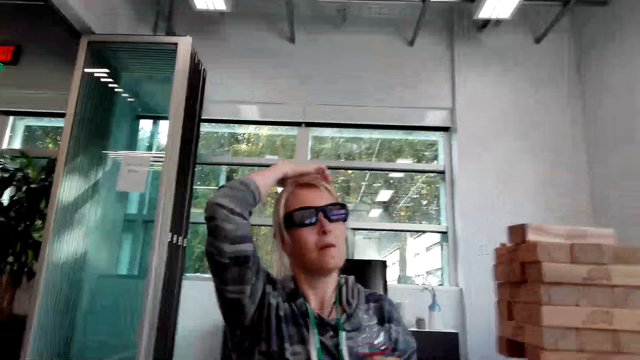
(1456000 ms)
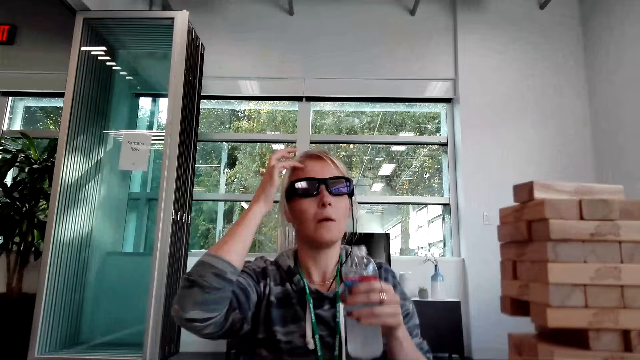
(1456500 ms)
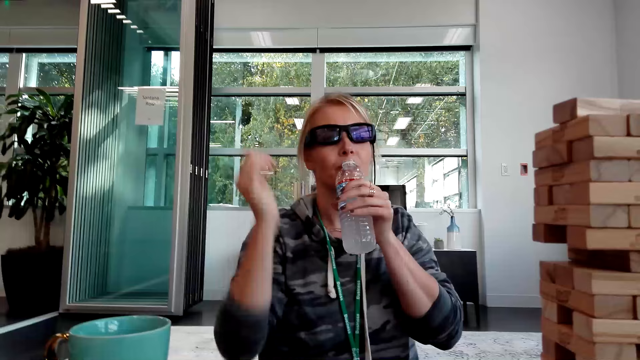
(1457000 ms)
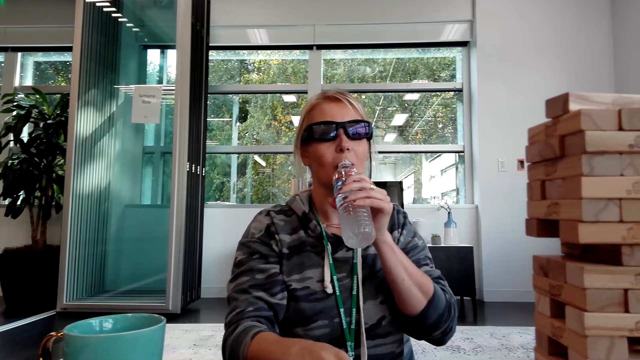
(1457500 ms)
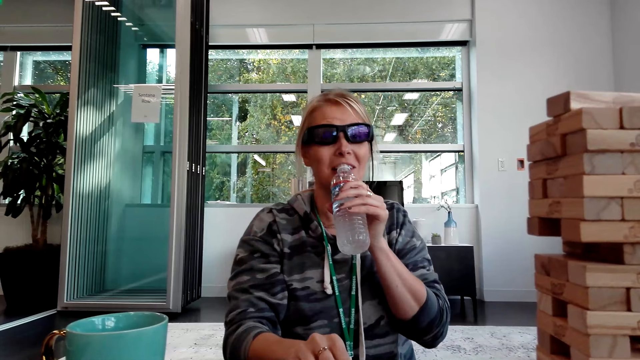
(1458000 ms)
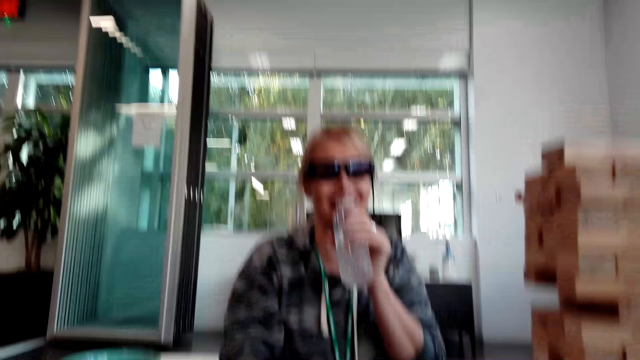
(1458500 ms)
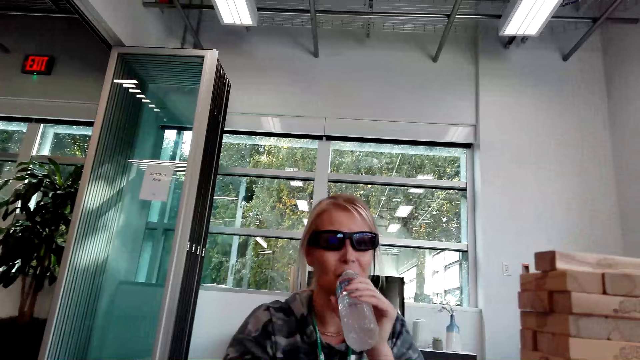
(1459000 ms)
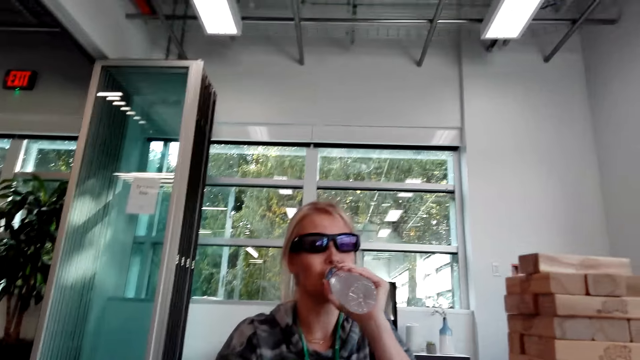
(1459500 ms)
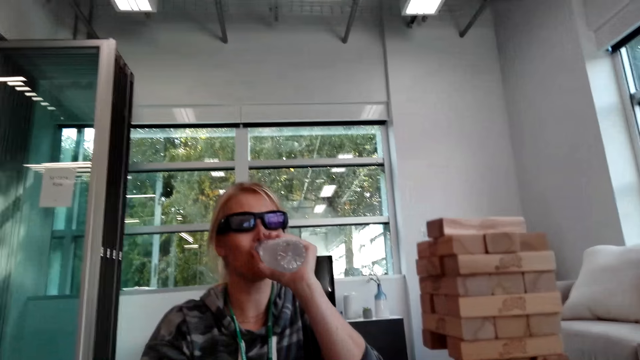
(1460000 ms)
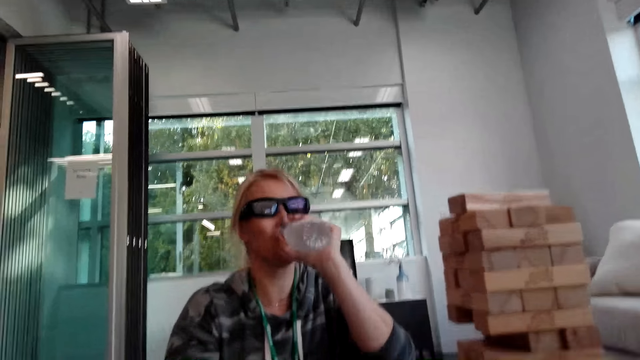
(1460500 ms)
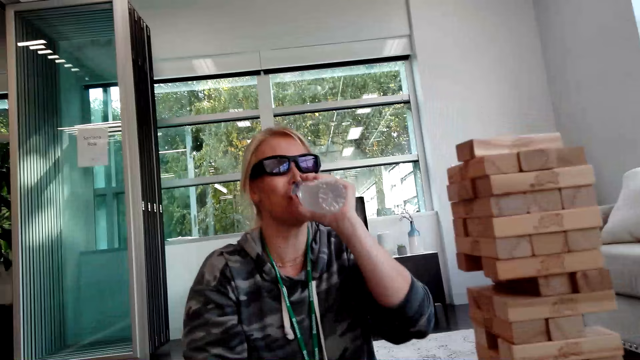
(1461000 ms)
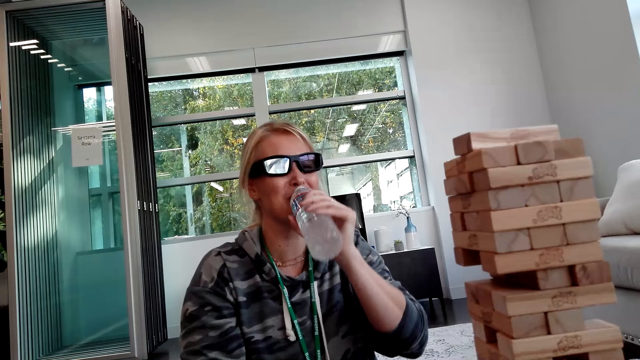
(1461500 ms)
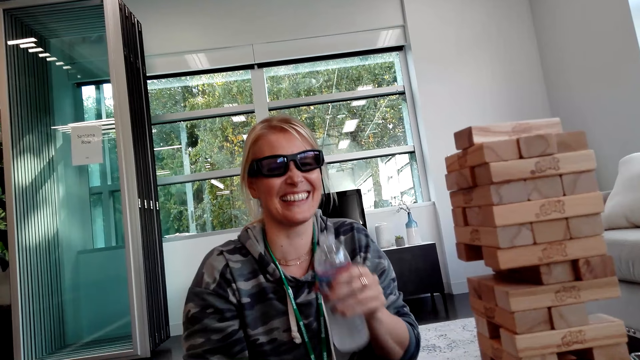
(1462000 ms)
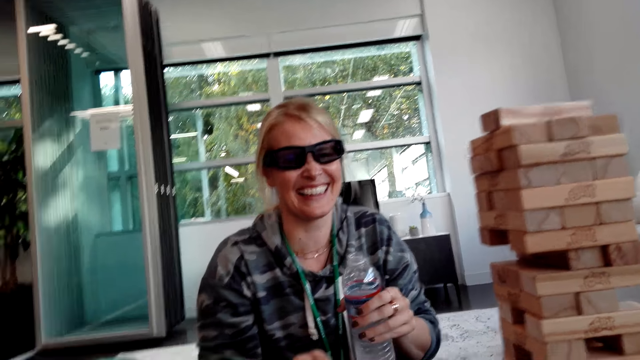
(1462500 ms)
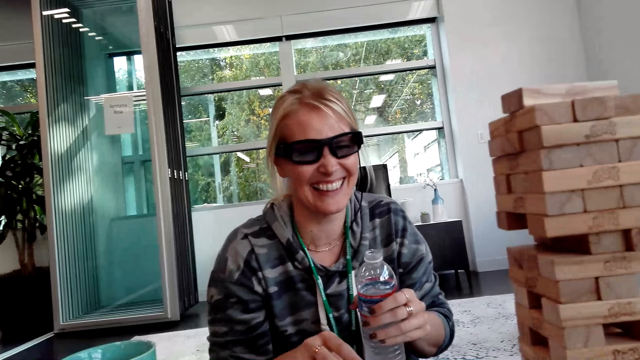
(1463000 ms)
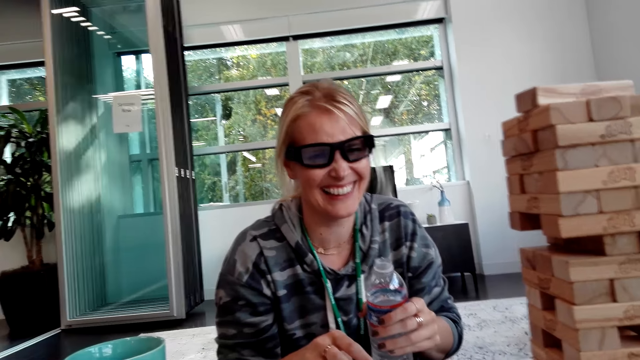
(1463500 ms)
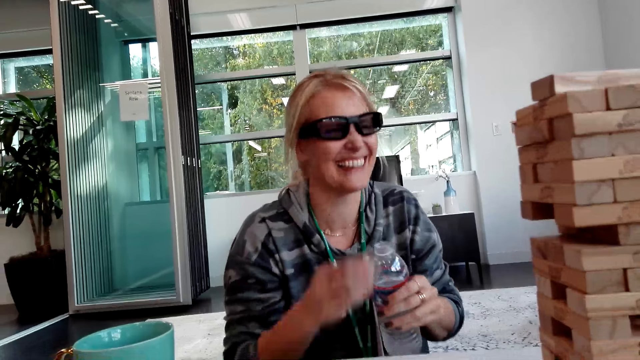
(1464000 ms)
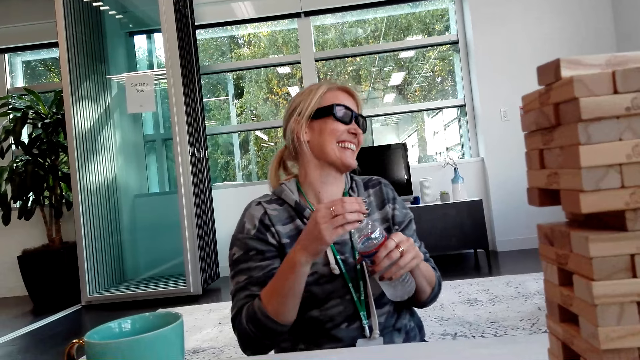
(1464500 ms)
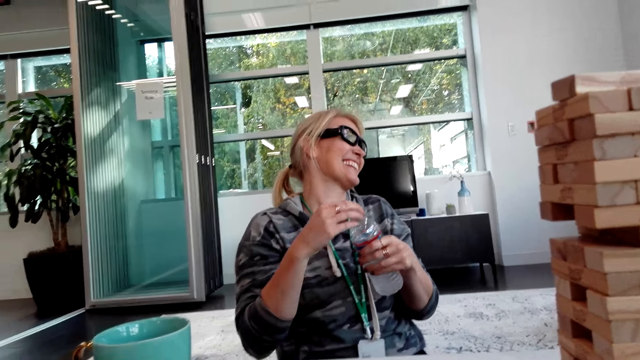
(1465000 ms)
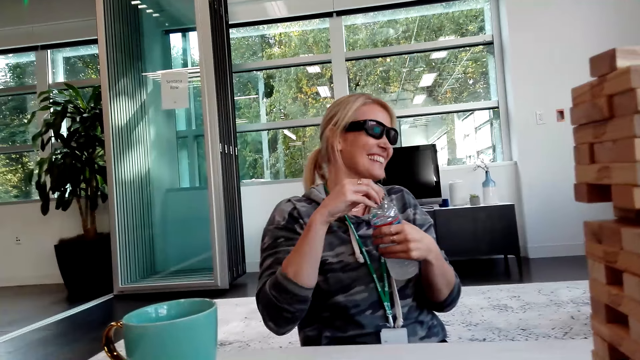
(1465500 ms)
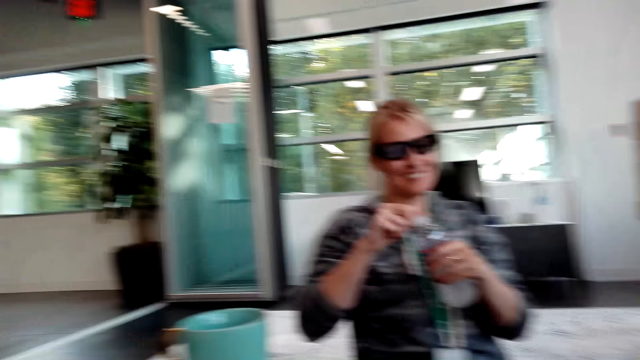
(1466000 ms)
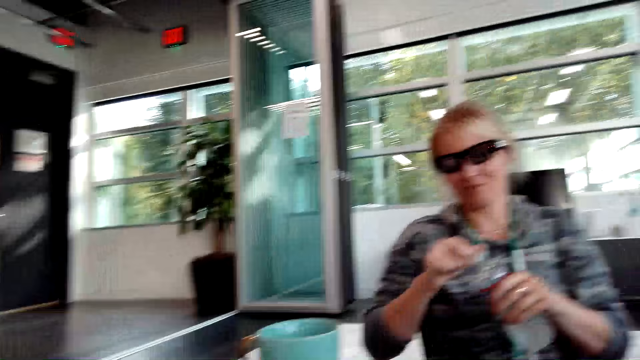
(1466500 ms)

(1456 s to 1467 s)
A person moves her hair with the right hand and drinks water. The person covers the water.

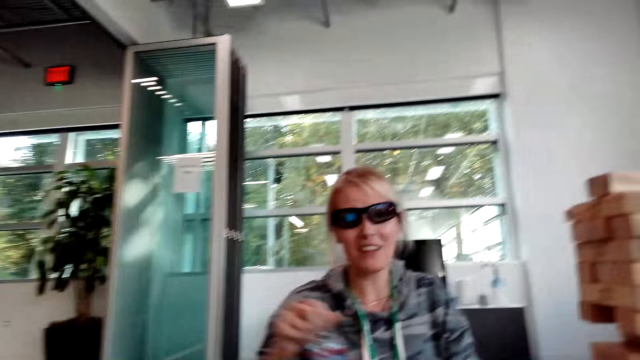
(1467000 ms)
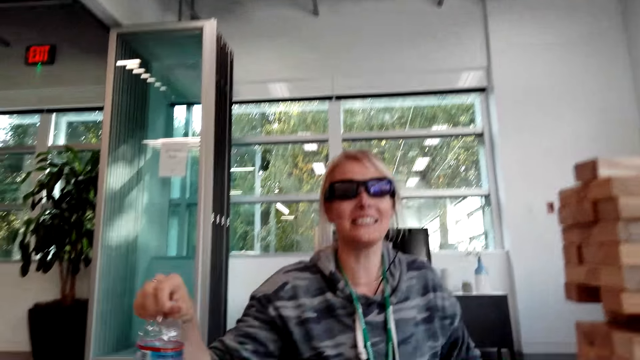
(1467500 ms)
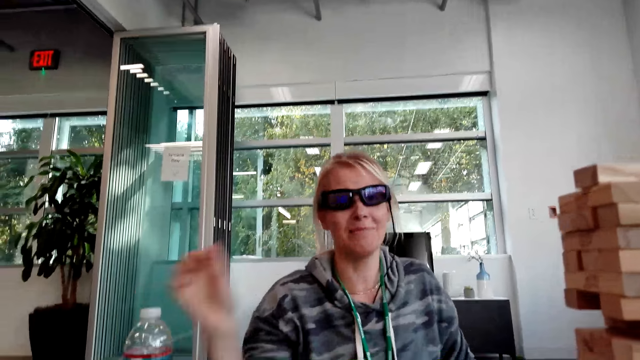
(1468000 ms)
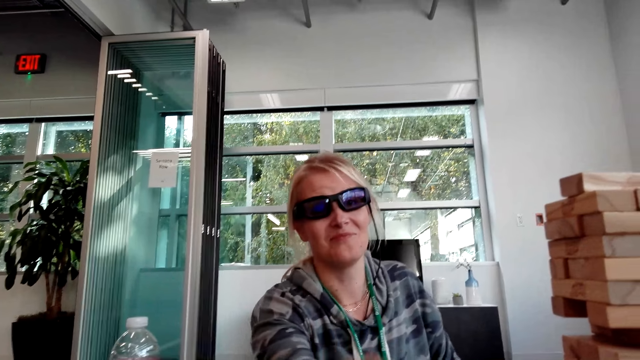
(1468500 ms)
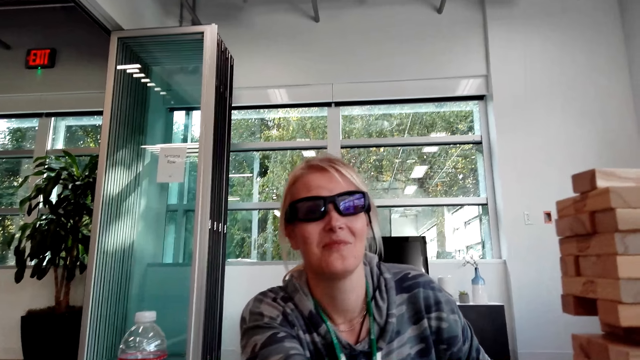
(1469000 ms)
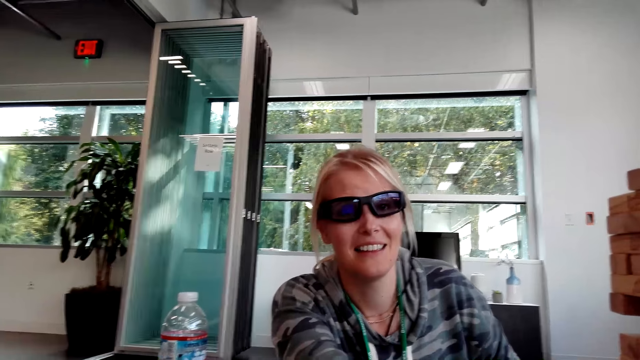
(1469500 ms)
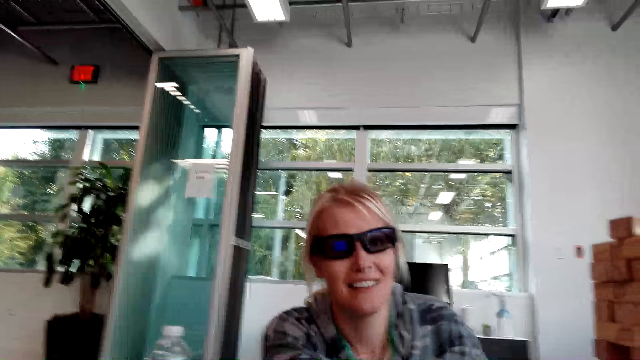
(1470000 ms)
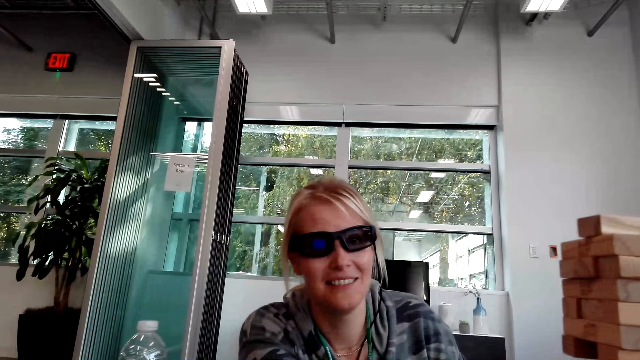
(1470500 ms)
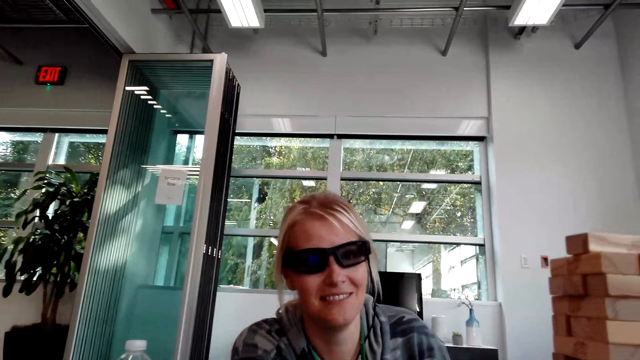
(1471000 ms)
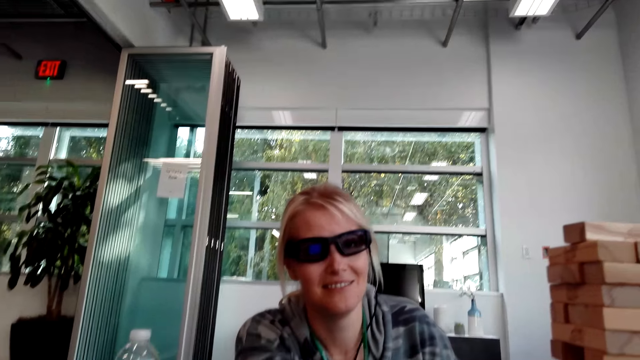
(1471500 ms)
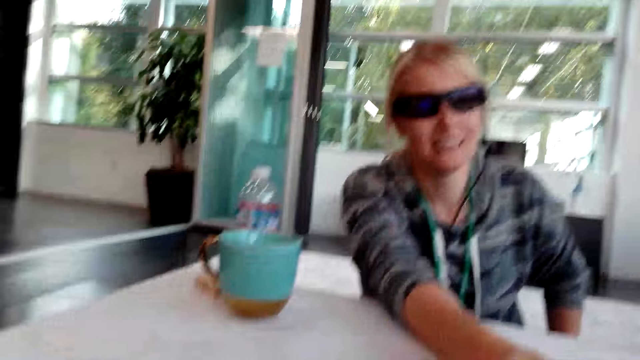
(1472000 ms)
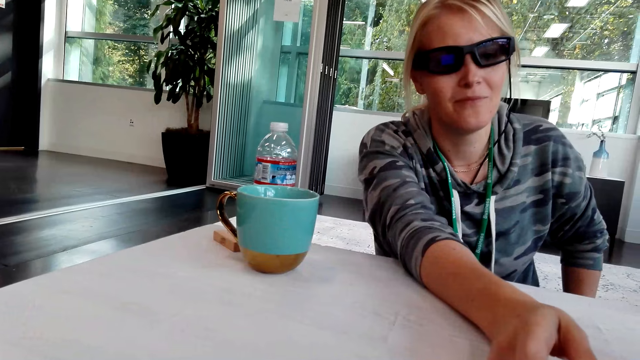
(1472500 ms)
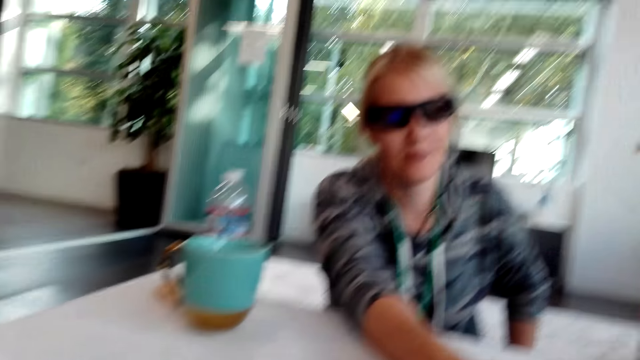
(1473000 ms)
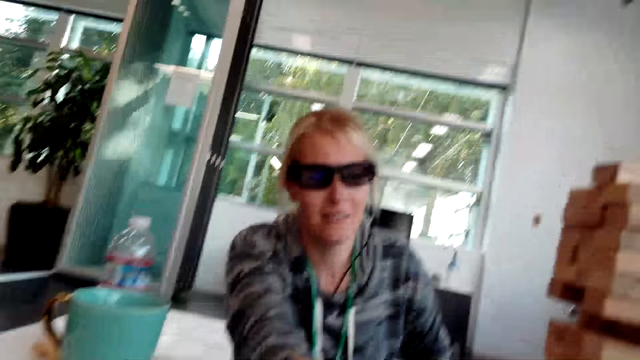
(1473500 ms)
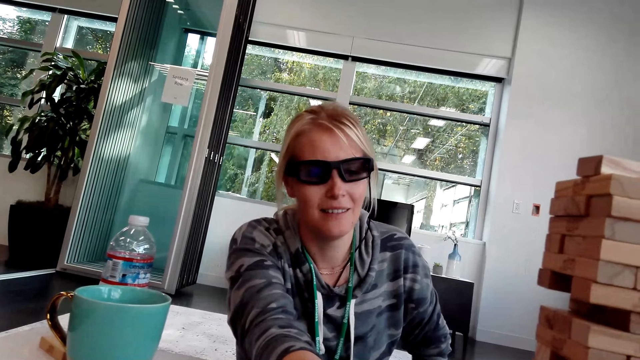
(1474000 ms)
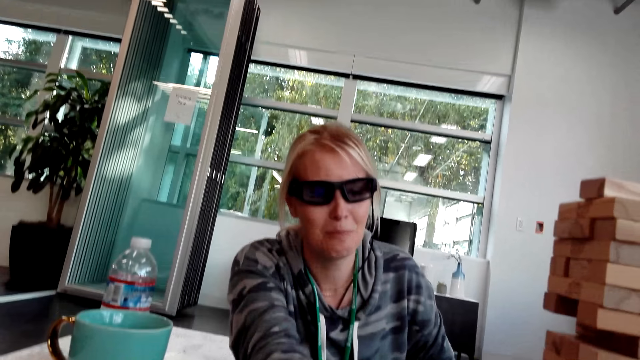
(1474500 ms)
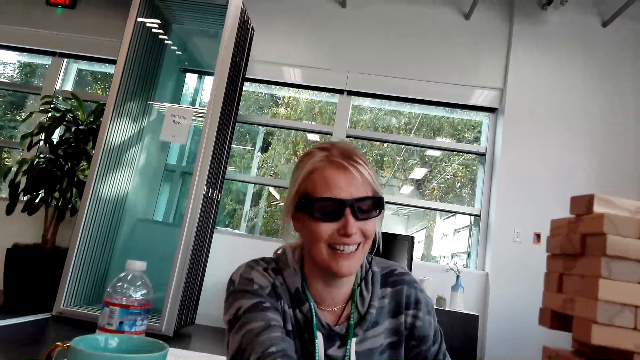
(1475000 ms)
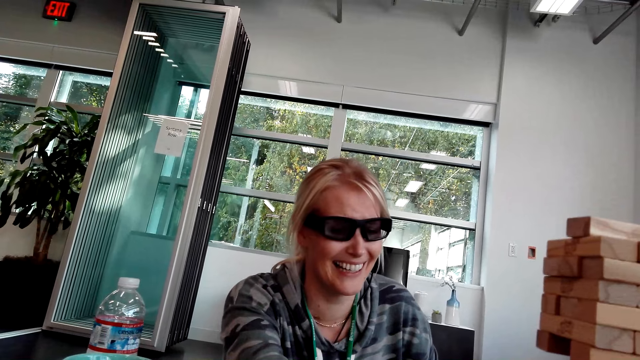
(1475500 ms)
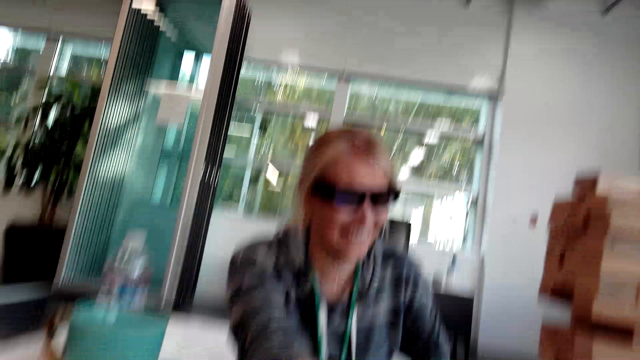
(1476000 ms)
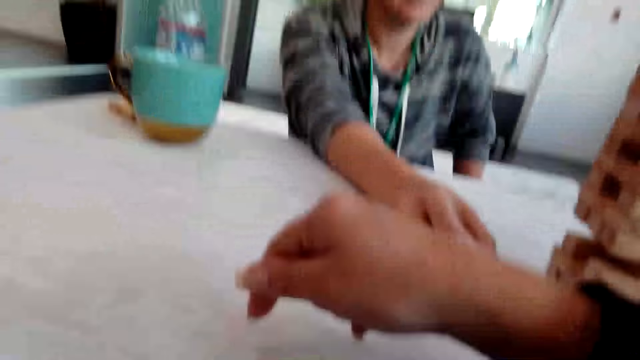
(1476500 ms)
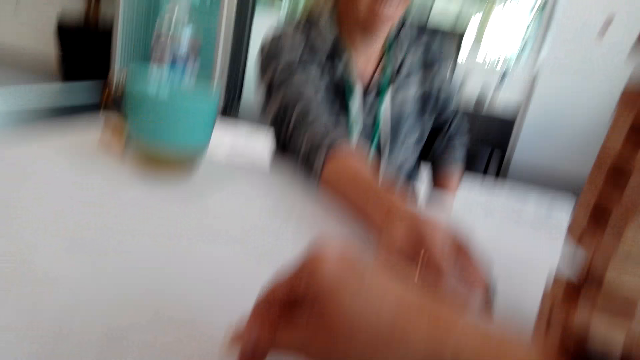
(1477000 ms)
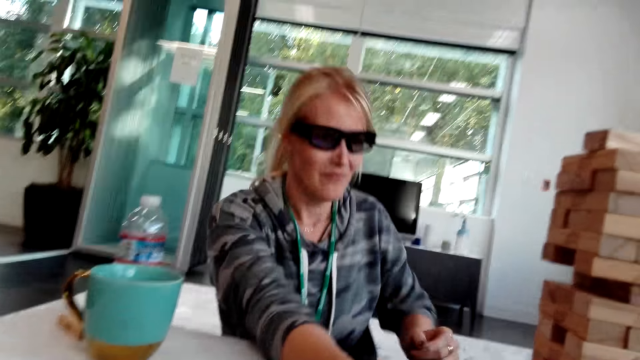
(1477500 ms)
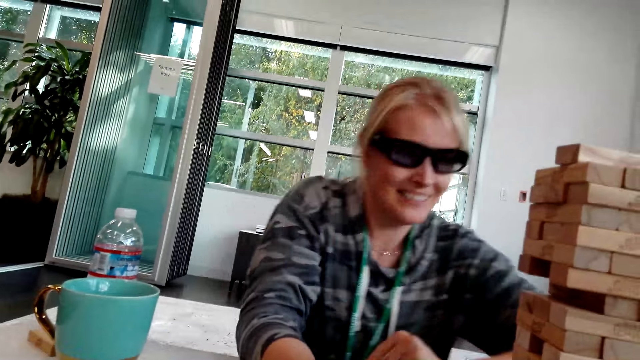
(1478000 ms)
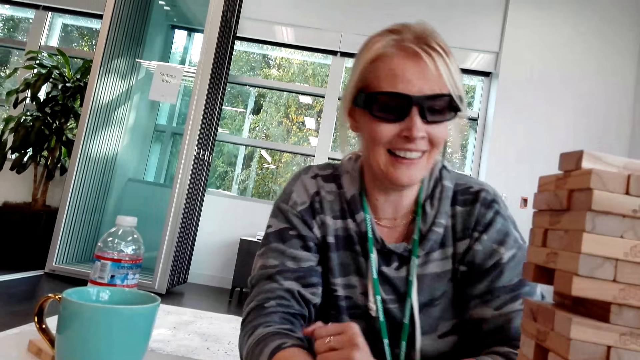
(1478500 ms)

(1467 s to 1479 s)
A person places the water down, moves hand, and interacts with the camera wearer. The camera wearer taps at the table. The person moves on the table.
